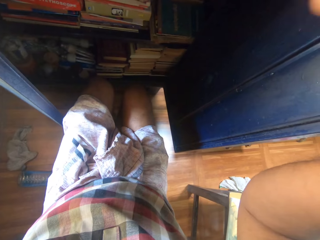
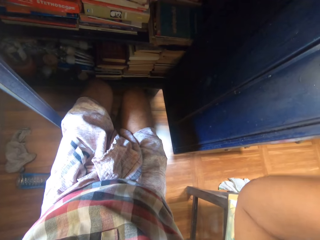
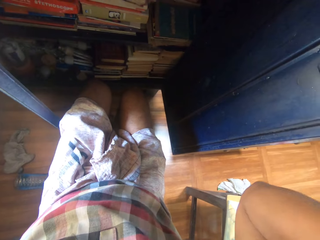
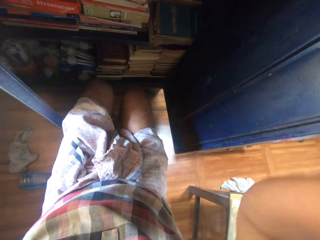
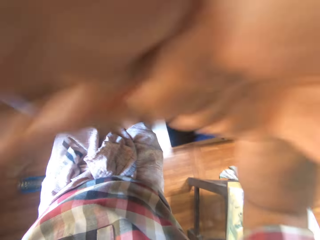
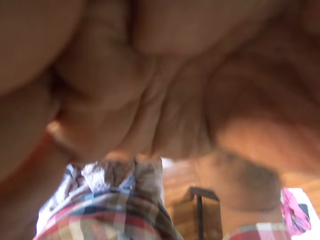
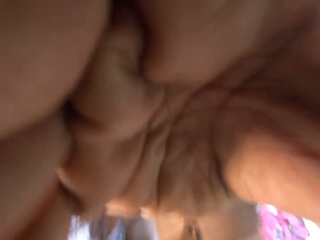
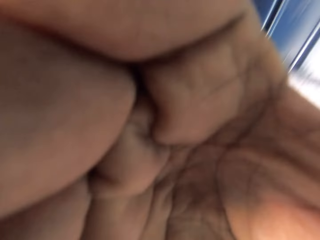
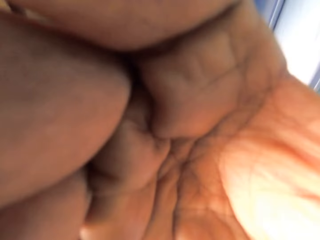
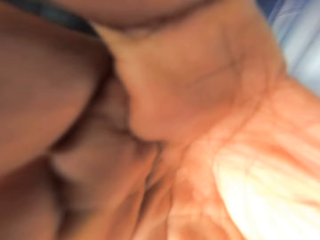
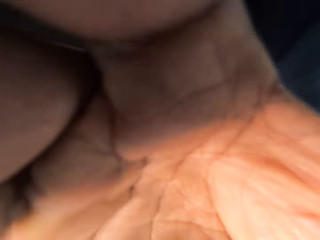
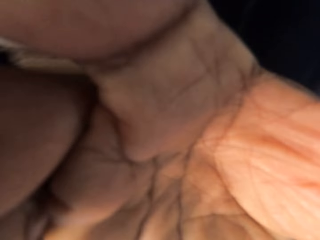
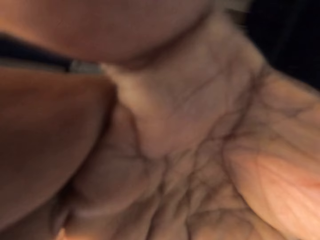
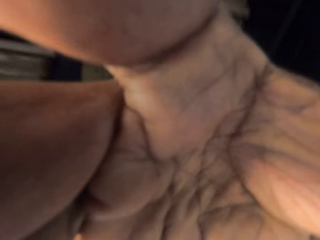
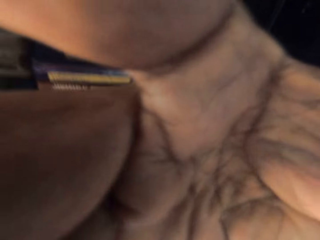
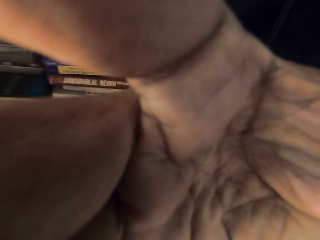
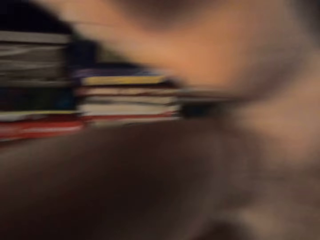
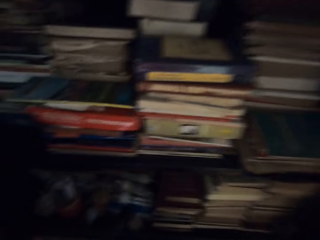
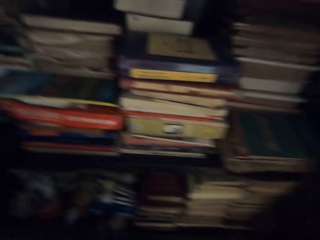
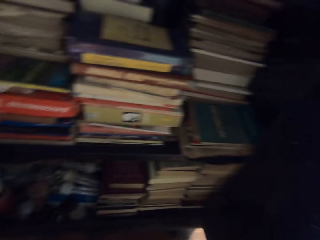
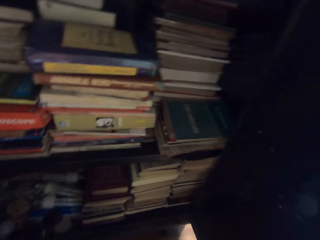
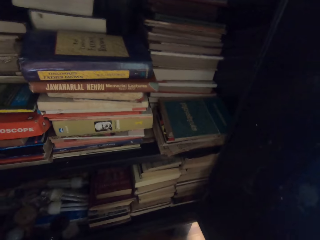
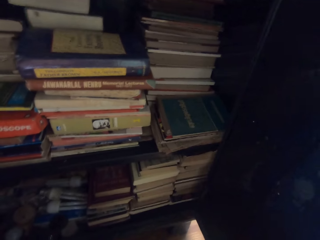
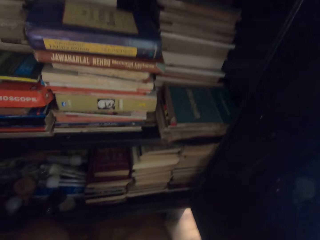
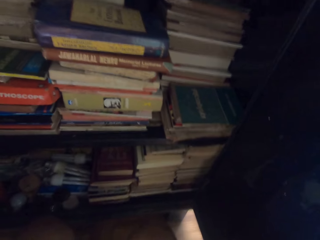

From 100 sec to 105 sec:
The camera wearer adjusts a camera.
